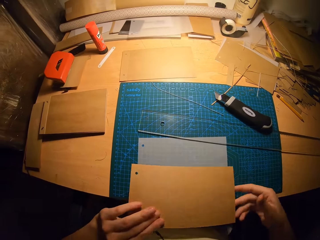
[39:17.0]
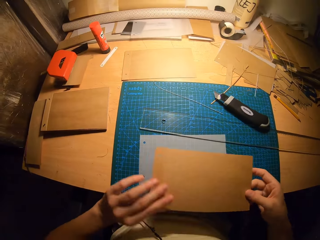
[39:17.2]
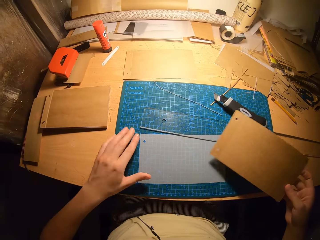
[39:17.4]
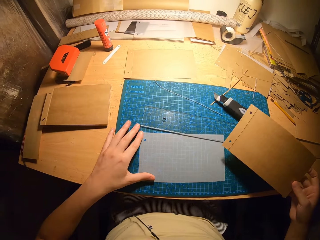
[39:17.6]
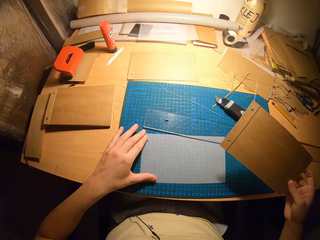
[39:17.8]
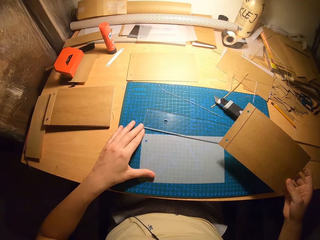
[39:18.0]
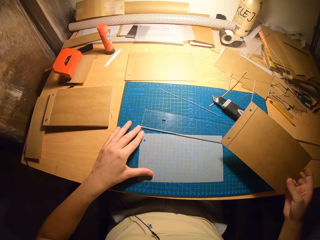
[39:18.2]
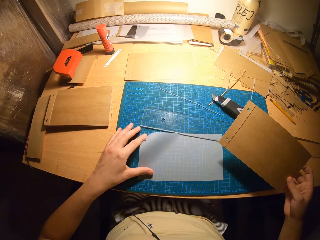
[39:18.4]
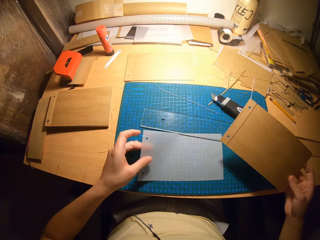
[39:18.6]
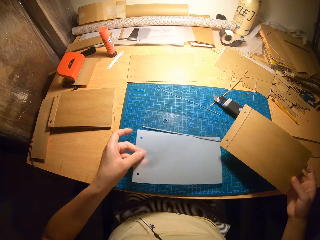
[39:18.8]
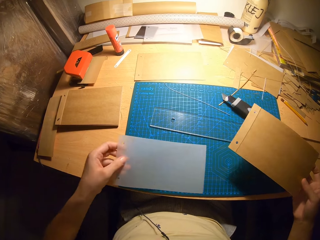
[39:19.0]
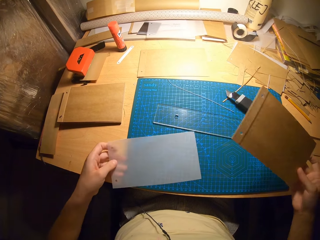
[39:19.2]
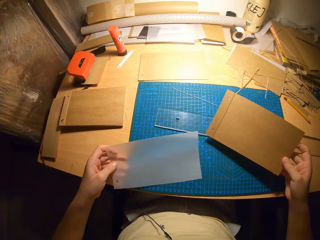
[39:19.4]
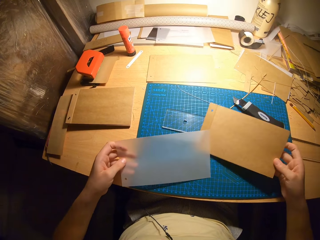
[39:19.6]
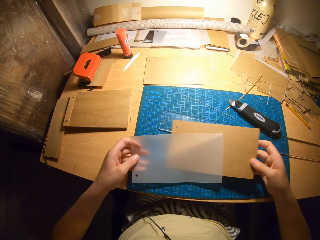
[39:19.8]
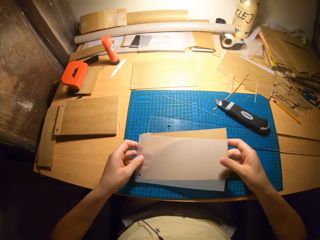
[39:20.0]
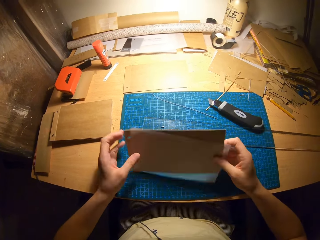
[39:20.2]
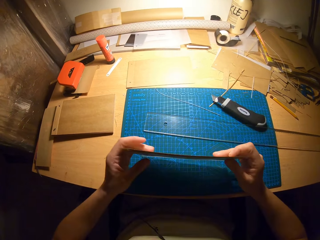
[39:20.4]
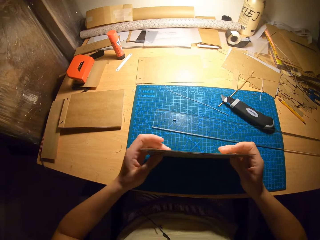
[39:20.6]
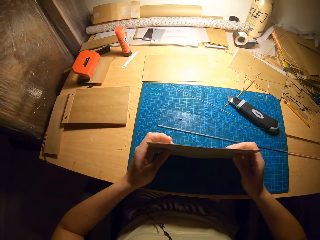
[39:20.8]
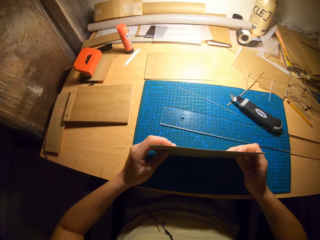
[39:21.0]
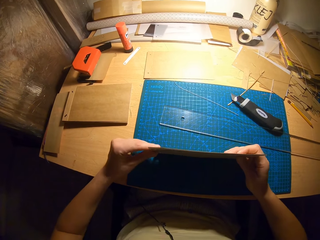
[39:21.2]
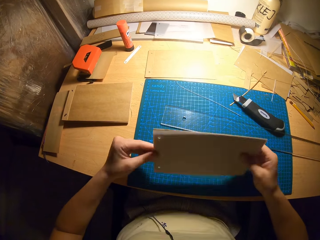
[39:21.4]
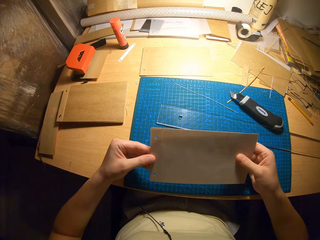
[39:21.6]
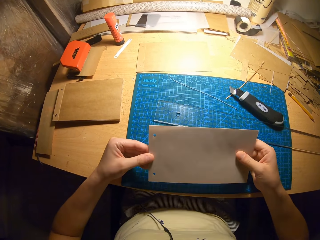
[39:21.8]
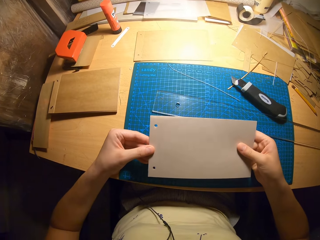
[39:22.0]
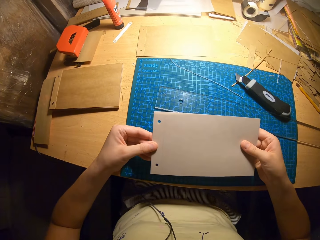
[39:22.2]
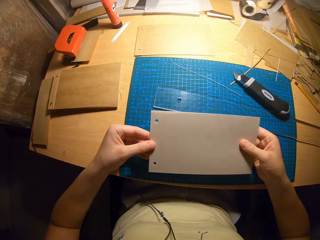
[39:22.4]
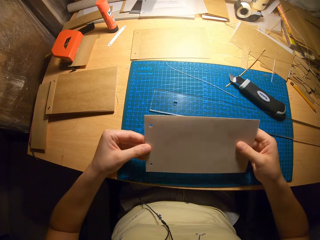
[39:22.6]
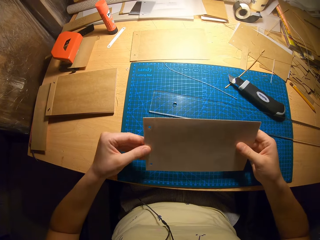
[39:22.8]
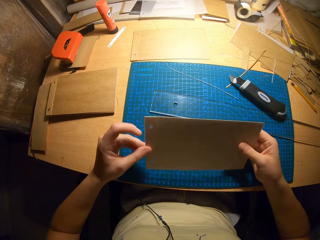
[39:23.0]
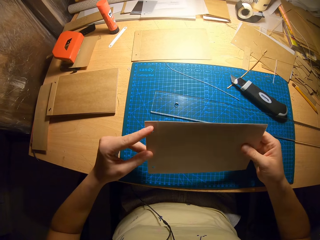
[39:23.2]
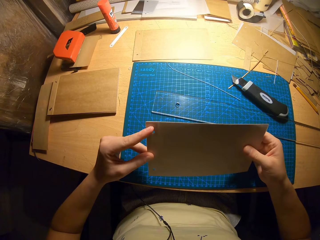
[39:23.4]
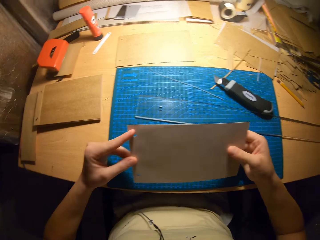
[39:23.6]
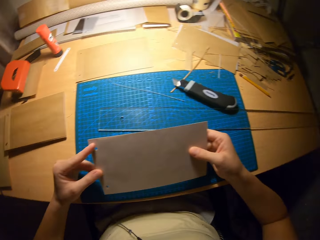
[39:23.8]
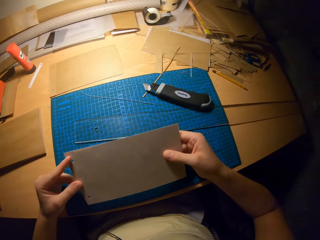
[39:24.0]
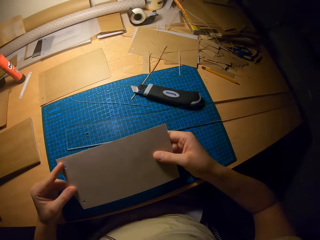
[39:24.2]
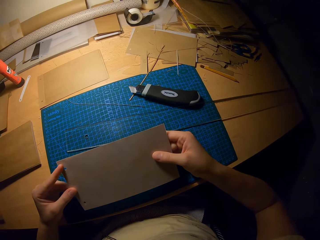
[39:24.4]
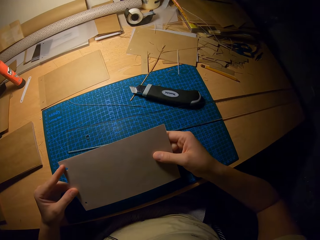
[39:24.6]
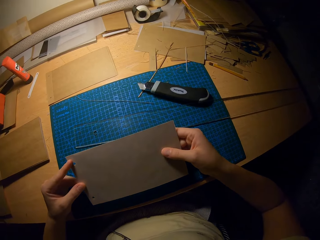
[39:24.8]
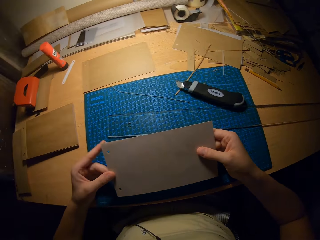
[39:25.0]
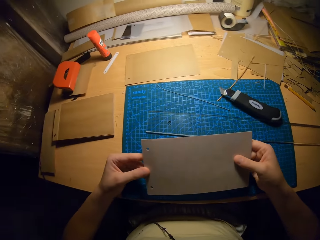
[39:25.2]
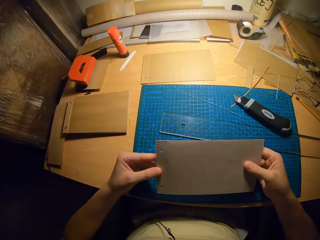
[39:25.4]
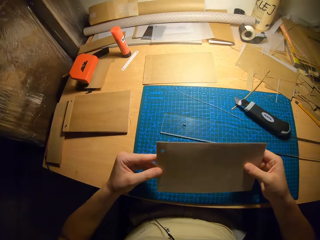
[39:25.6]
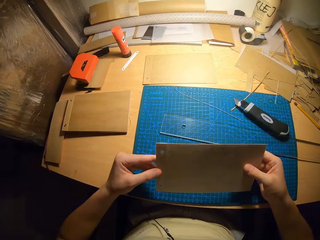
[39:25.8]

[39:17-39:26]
The camera wearer takes the cardboard paper with his left hand. They pass the cardboard paper to his right hand. They take the transparent paper with his left hand. They place the cardboard paper in his right hand at the back of the transparent paper in his left hand. They hold the manila papers with her hands. They adjust the cardboard paper and the transparent paper.

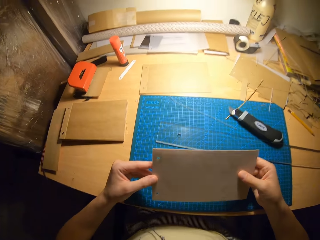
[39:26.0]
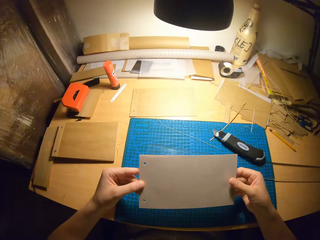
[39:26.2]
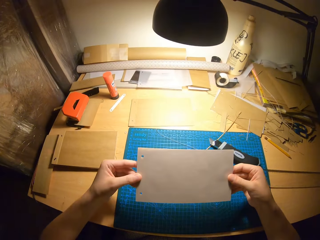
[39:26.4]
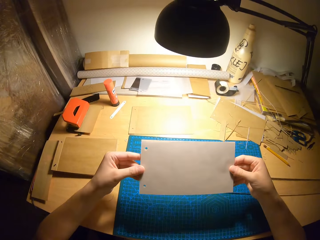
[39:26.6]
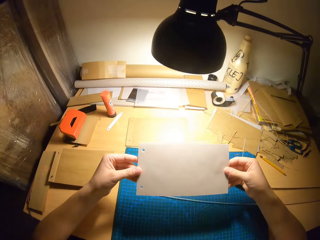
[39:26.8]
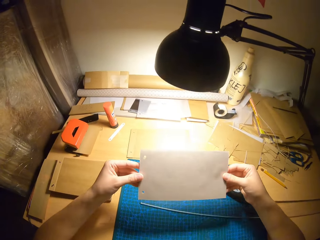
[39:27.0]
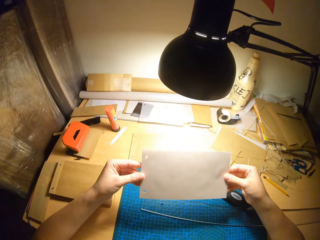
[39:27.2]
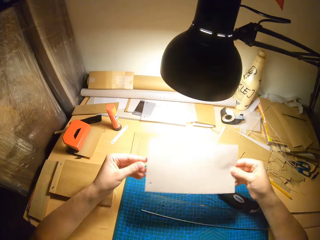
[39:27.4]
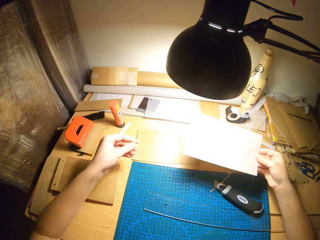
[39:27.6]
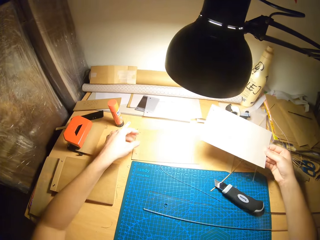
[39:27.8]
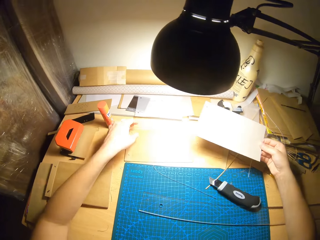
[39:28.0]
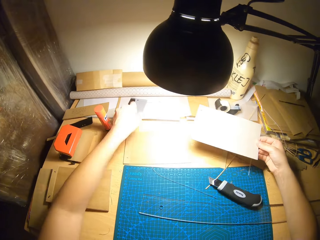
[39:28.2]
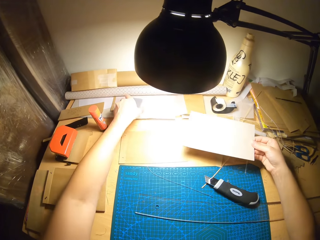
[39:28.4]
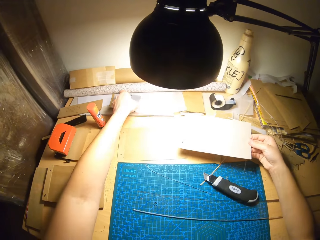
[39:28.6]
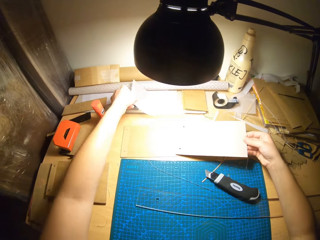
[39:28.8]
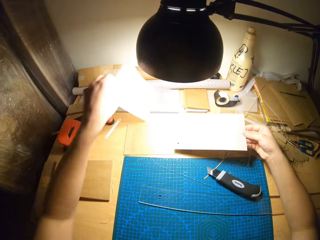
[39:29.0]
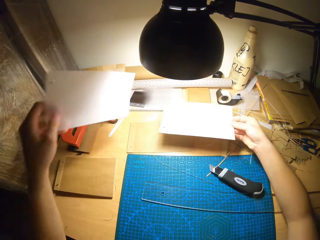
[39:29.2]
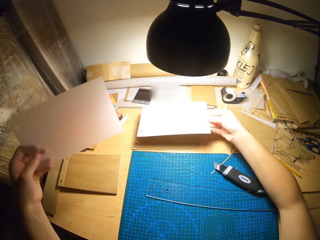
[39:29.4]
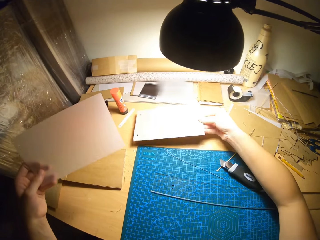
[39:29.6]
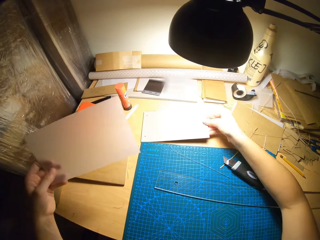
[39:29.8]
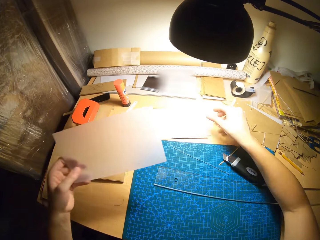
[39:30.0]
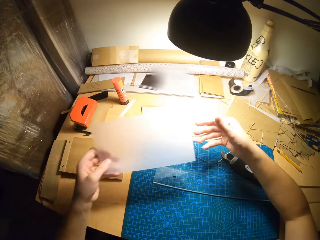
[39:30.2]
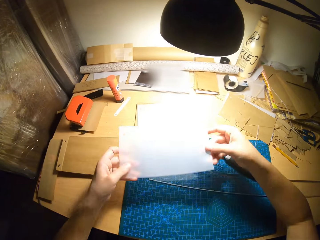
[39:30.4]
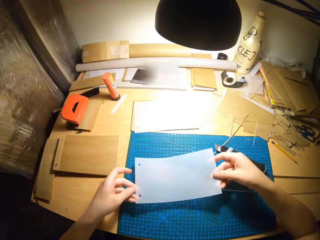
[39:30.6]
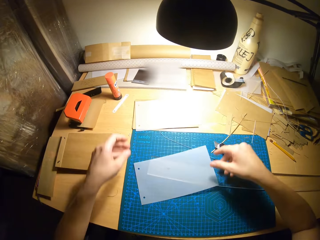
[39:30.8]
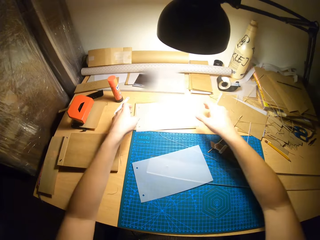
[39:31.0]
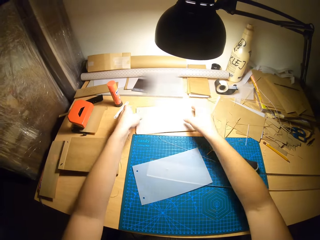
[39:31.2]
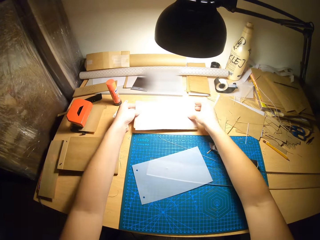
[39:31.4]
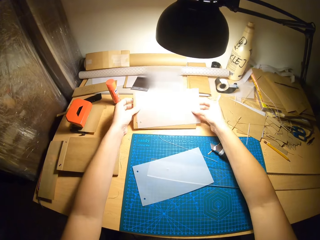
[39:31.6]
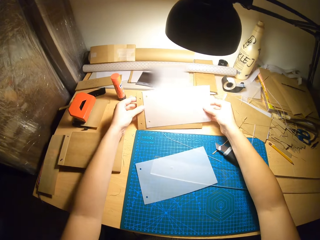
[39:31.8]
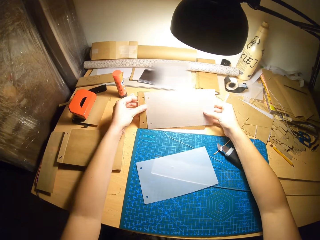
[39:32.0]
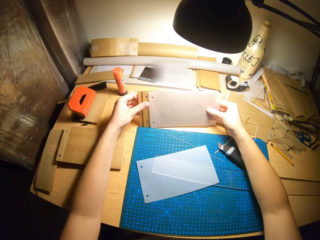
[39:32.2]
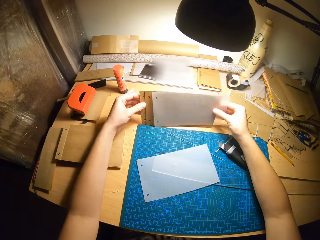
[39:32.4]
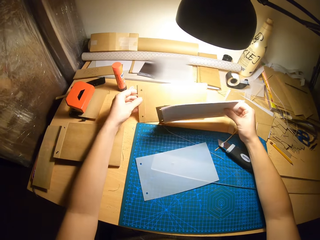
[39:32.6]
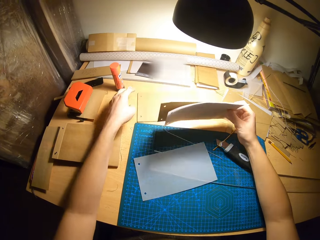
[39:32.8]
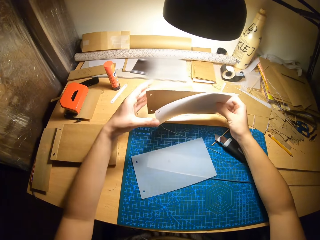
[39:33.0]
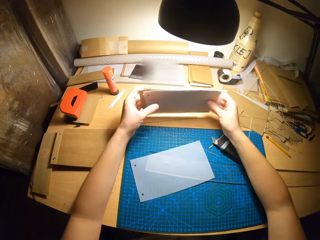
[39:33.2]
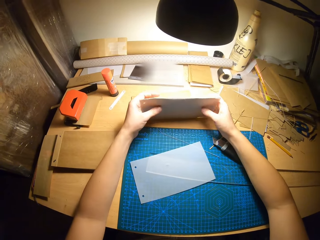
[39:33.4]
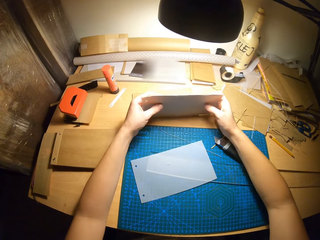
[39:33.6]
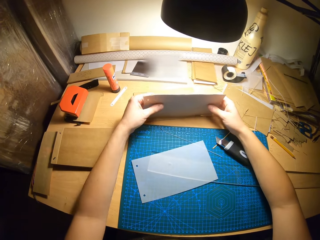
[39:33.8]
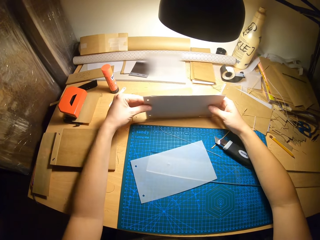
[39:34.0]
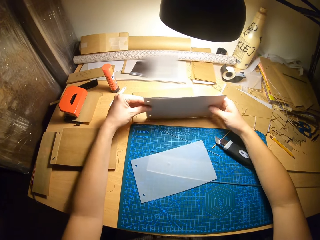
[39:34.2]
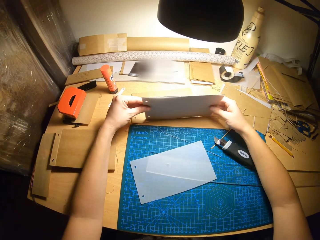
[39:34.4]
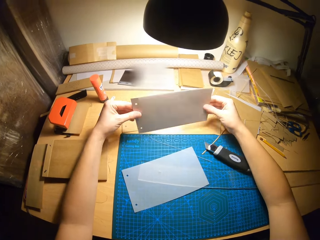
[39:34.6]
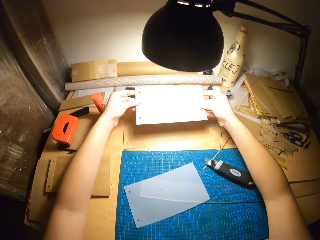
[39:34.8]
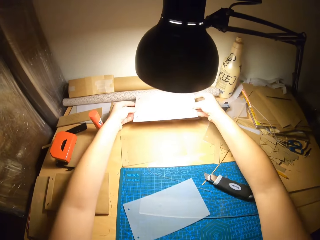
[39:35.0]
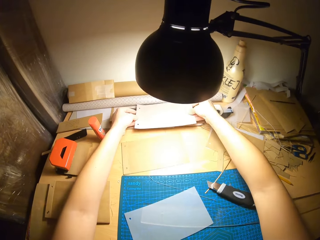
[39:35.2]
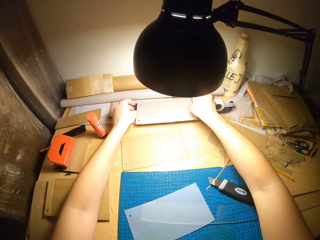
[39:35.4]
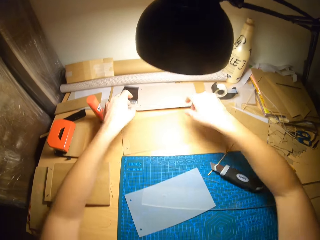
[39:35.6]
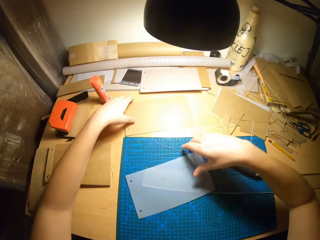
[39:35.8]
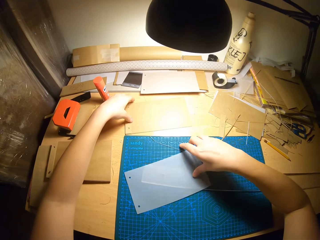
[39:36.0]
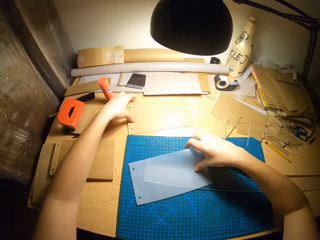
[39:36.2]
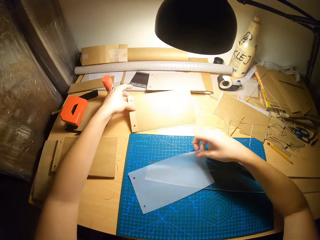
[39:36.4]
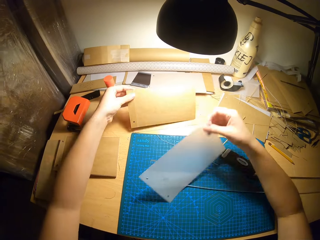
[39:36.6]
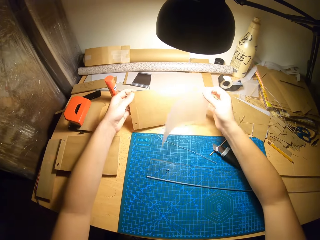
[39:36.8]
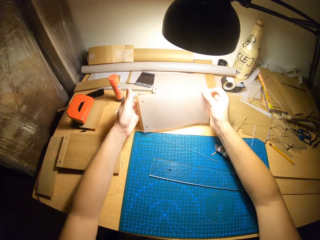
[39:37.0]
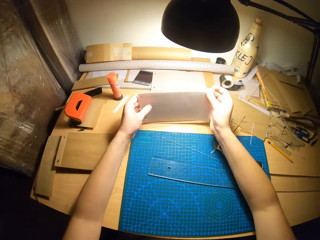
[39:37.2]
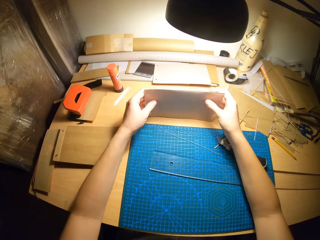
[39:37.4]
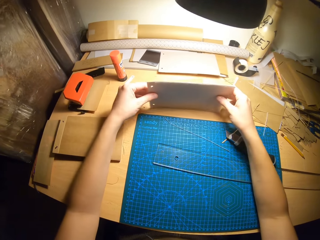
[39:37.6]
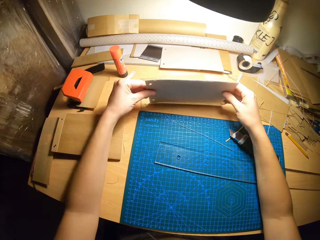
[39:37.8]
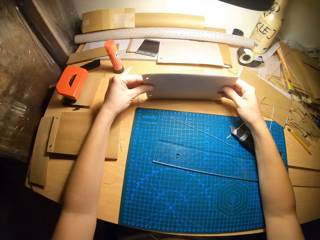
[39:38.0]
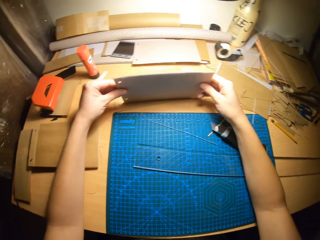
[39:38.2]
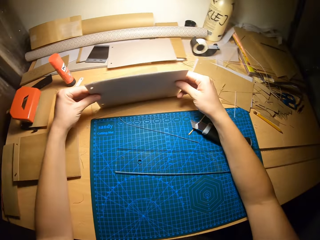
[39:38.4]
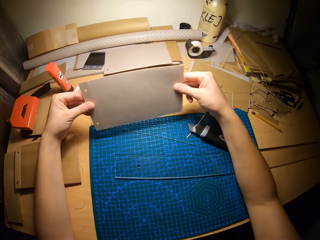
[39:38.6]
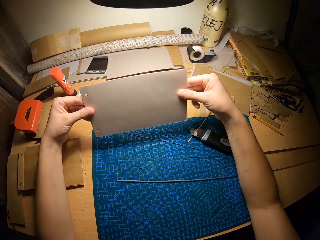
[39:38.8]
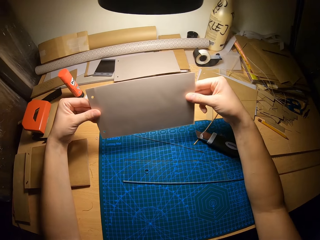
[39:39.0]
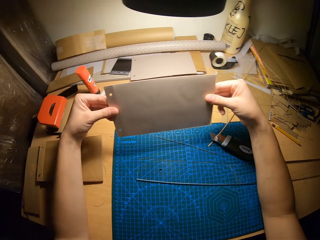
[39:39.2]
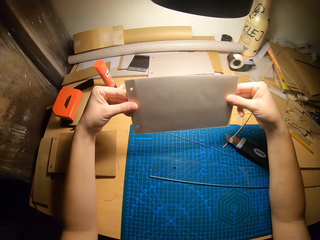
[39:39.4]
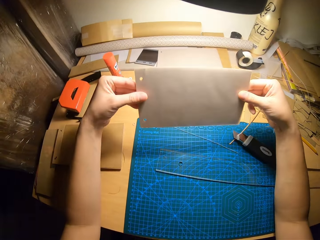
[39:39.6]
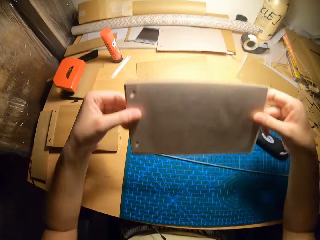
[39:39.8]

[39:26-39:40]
The camera wearer takes a transparent paper on the table with his left hand. They drop the cardboard in his right hand on the table. They hold the transparent paper with both hands. They drop the transparent paper on the cutting mat with his right hand. They take the cardboards on the table with both hands. They drop a cardboard on the table with his left hand. They arrange the cardboards with both hands. They hold the manila papers with her hands. They drop the cardboards in his hands on the table. They pick up the transparent paper with his right hand. They pick up a cardboard with his left hand. They place the transparent paper in his right hand on the cardboard in his left hand. They adjust the transparent paper with both hands. They hold the manila papers on the table with her hands.
